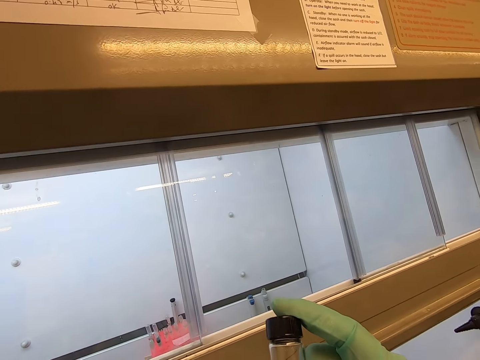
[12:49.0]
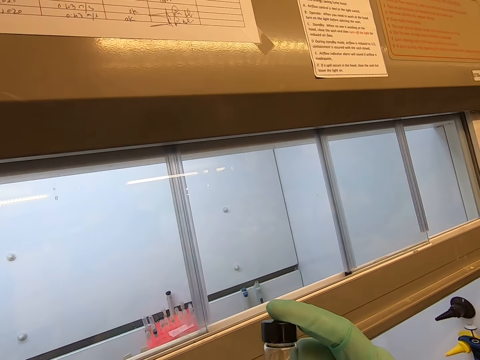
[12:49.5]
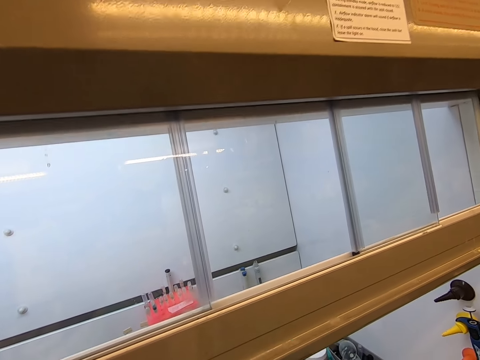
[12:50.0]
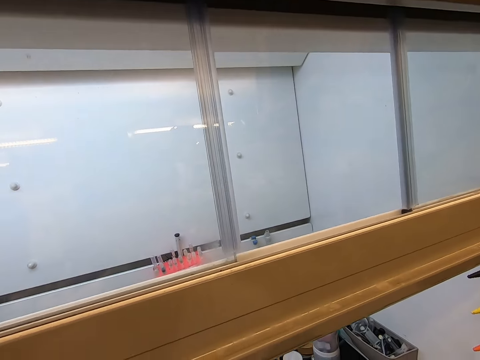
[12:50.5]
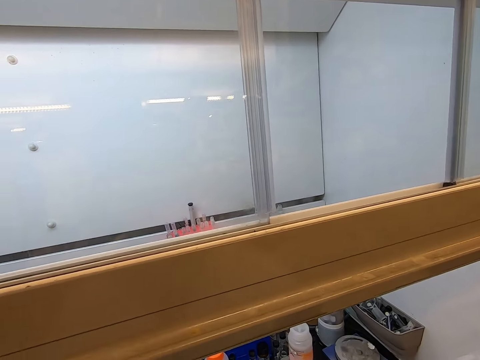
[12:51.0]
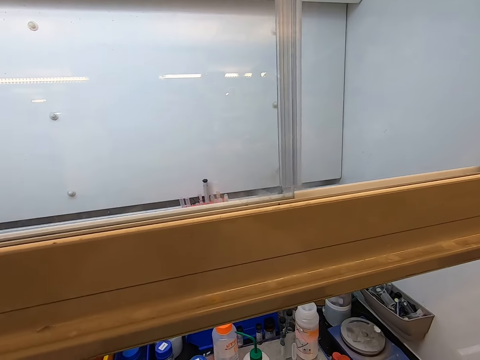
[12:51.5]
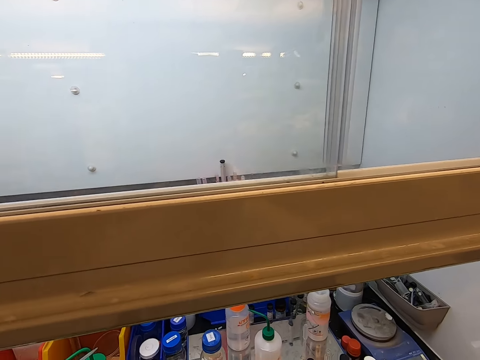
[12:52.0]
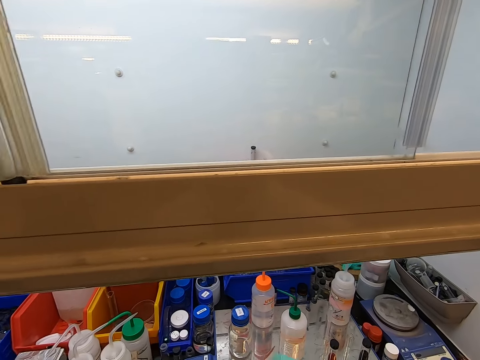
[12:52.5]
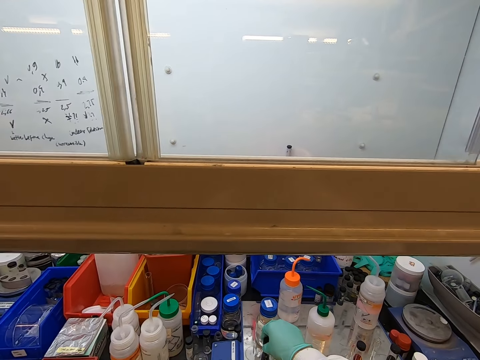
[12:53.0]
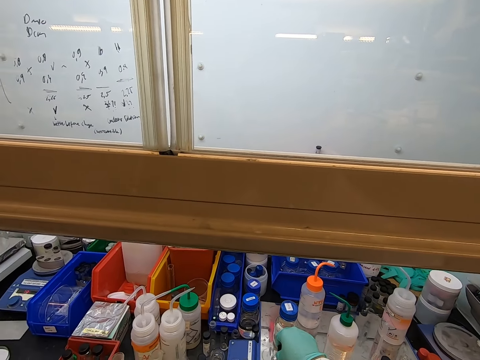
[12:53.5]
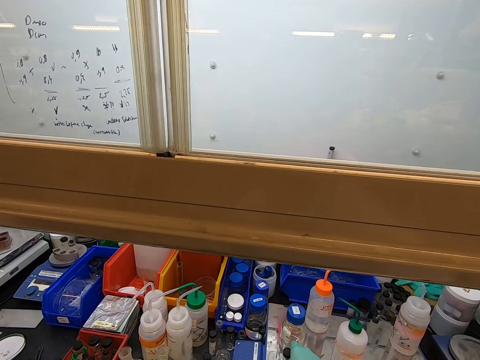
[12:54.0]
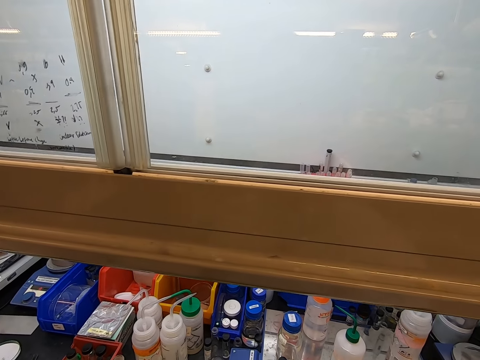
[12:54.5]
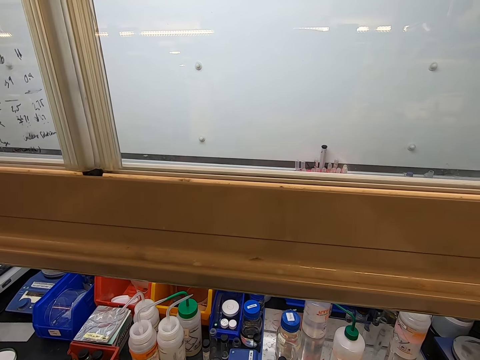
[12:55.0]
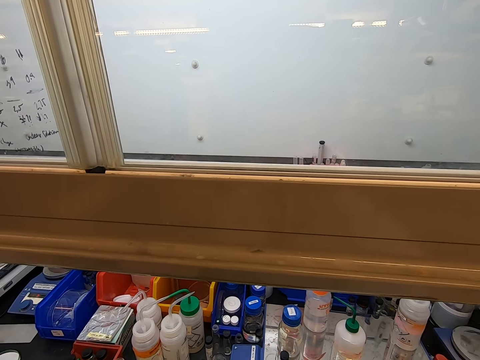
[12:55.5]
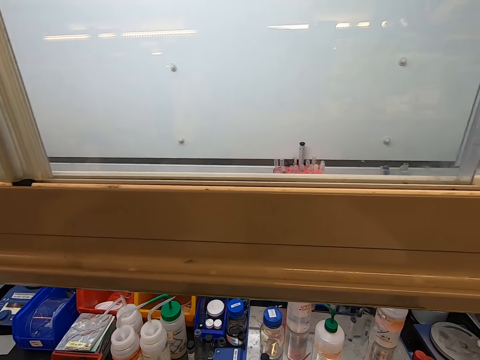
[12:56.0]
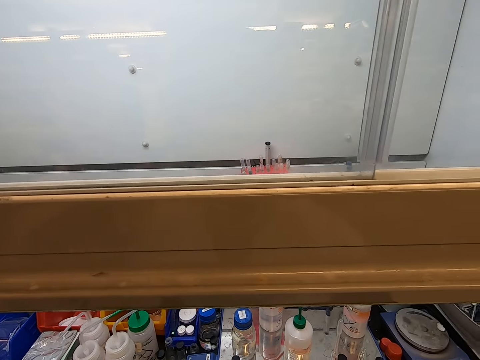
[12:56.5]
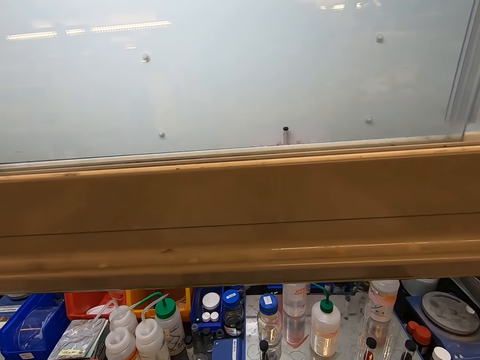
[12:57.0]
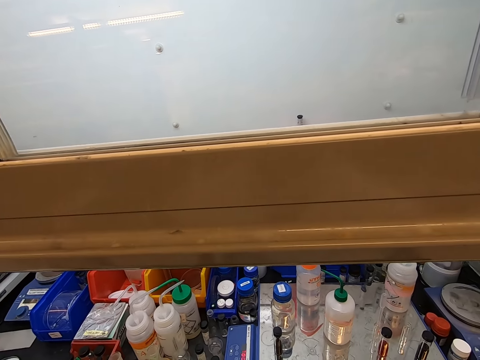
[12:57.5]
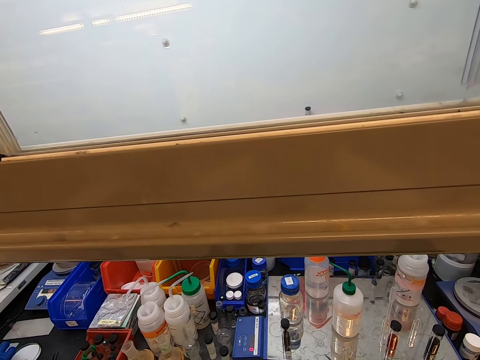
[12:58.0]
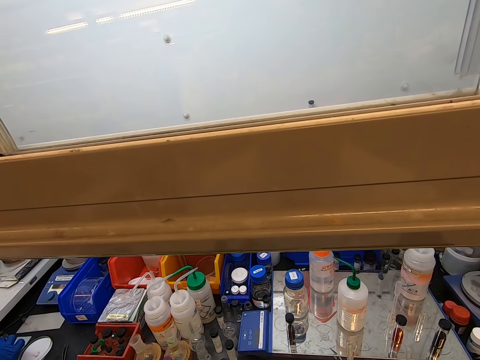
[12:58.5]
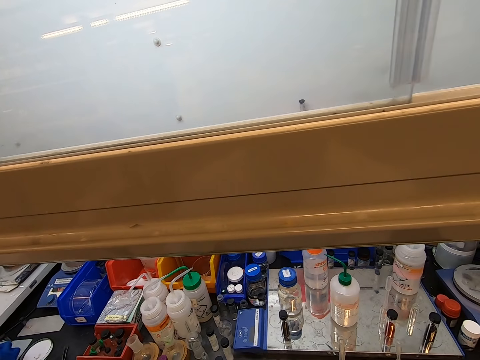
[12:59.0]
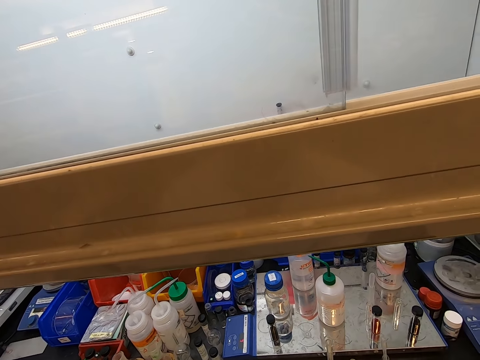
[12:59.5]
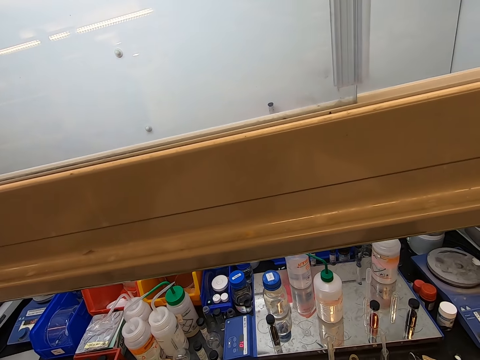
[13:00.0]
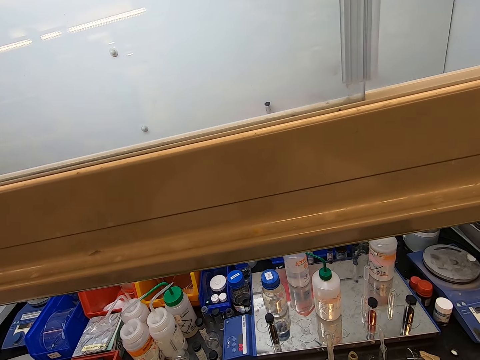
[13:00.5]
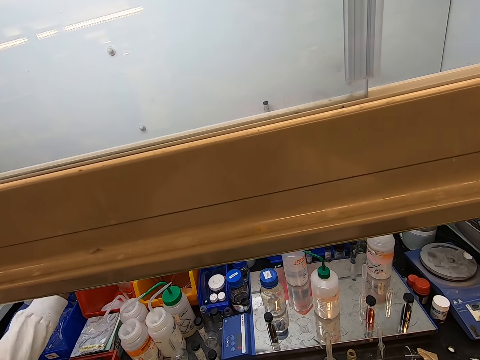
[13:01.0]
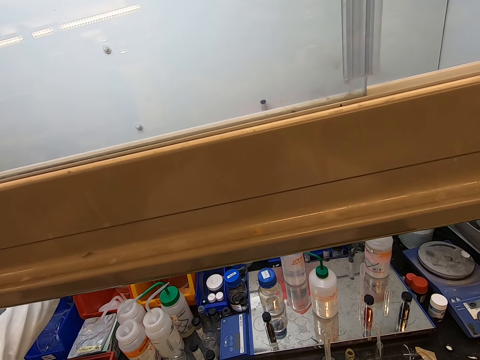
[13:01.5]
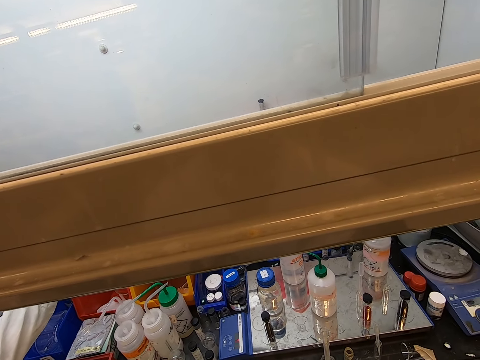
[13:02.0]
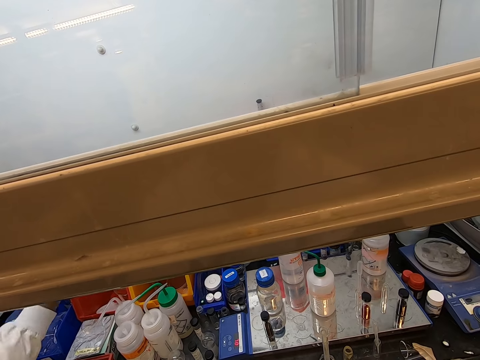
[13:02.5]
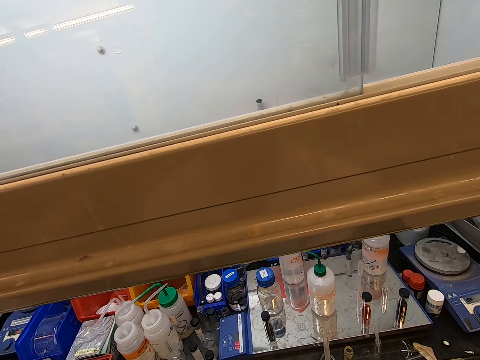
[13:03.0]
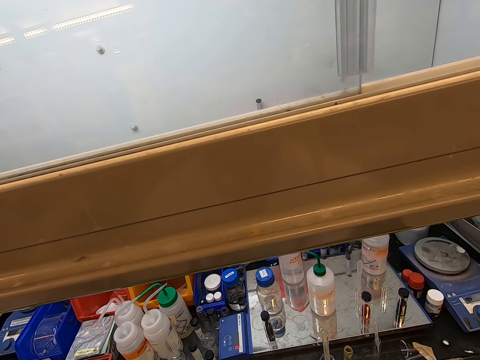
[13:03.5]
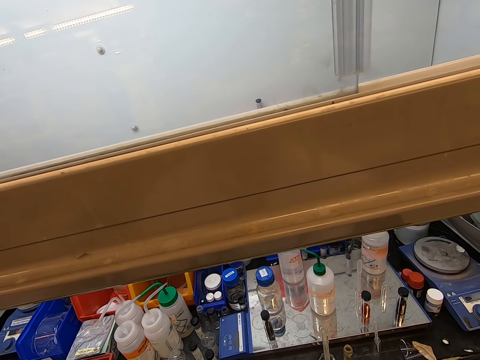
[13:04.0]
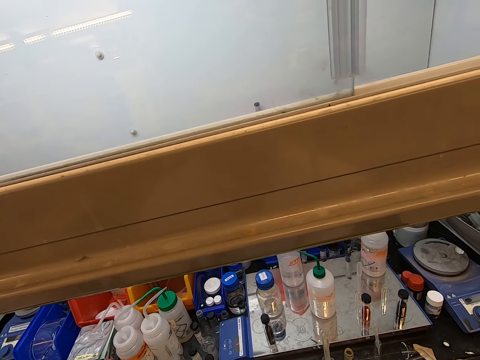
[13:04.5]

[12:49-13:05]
The camera wearer lifts a bottle up. They drop the bottle. They look around. They place a tube on the surface. They look at the tubes. A man moves hands.

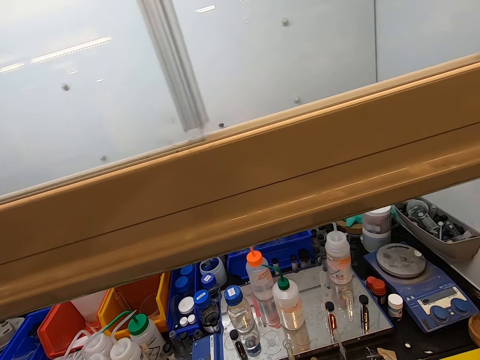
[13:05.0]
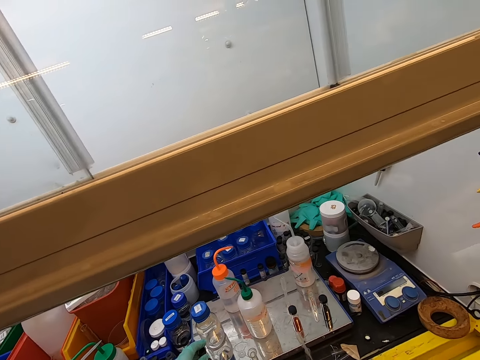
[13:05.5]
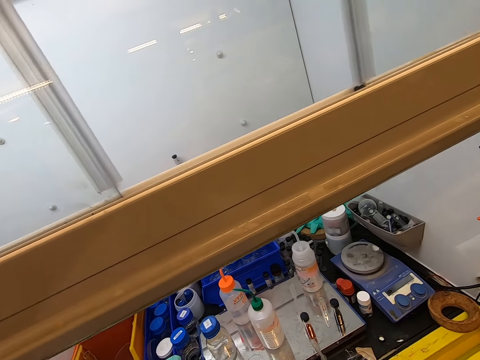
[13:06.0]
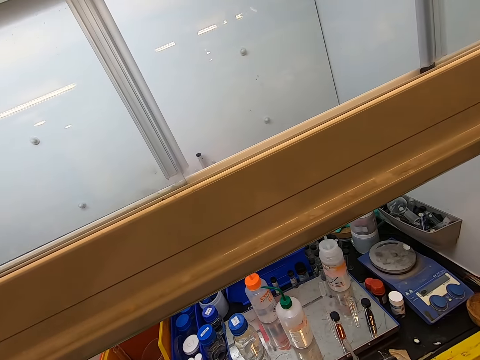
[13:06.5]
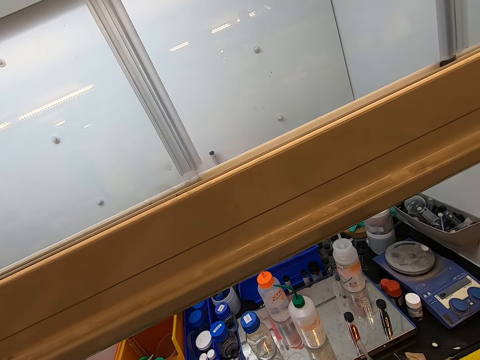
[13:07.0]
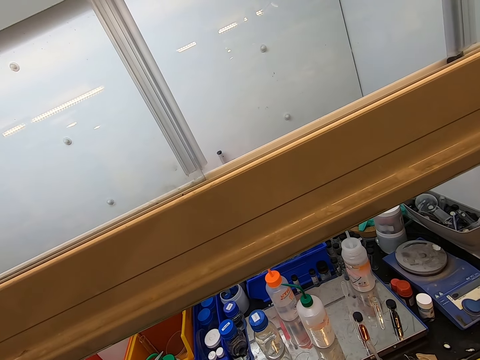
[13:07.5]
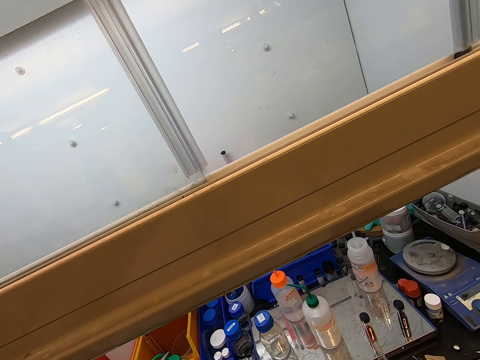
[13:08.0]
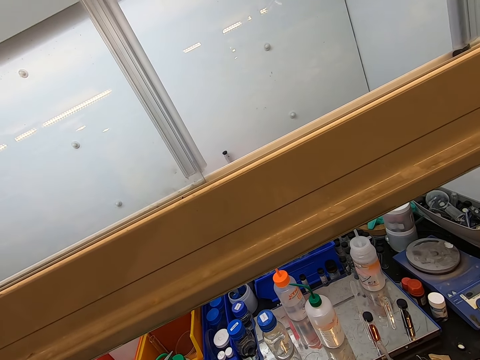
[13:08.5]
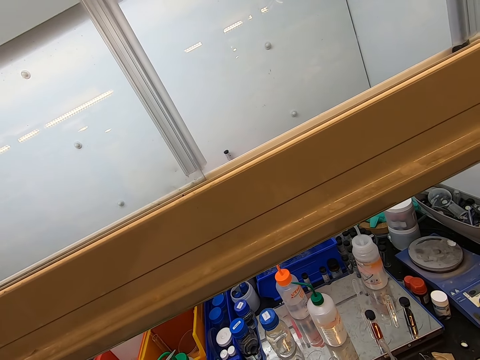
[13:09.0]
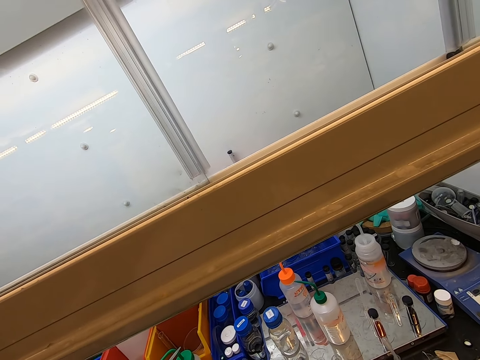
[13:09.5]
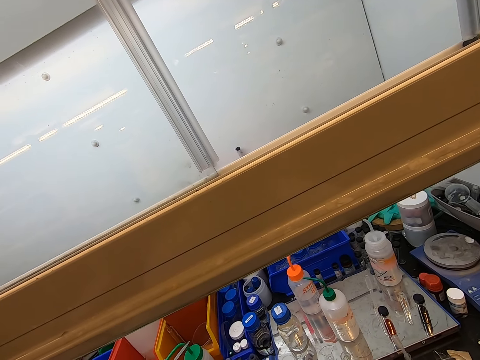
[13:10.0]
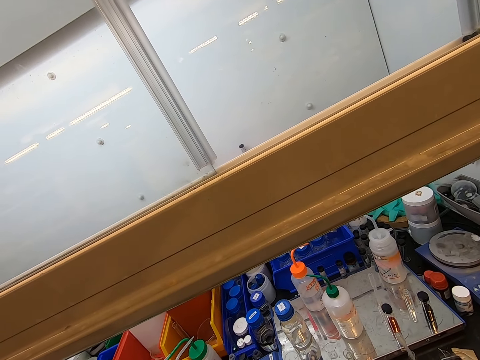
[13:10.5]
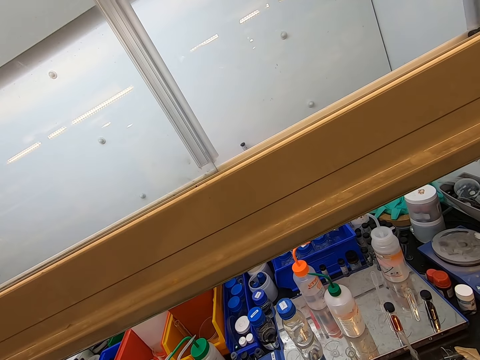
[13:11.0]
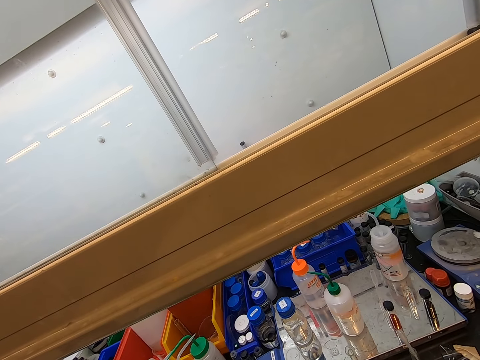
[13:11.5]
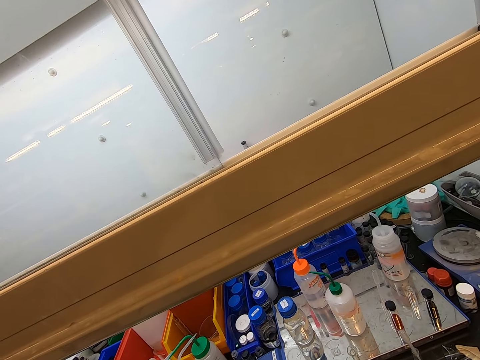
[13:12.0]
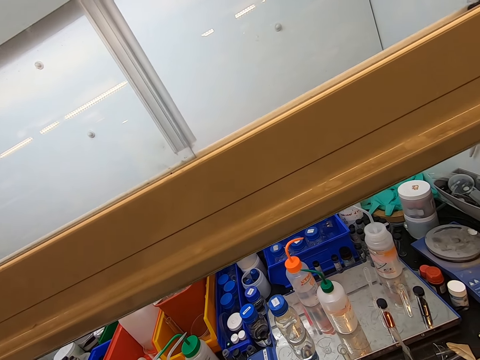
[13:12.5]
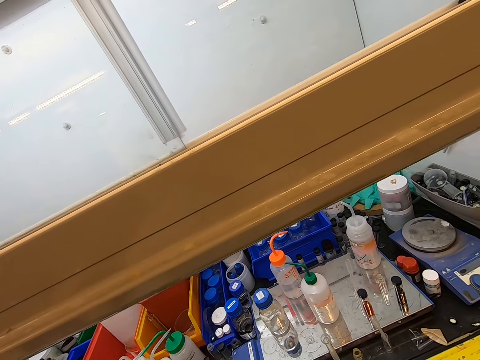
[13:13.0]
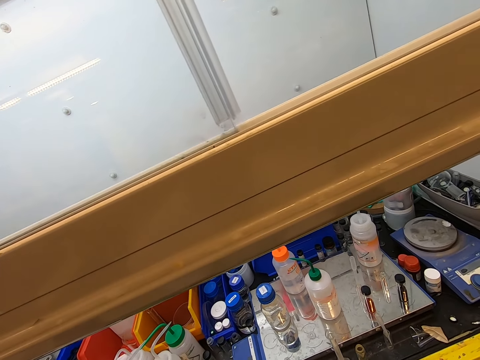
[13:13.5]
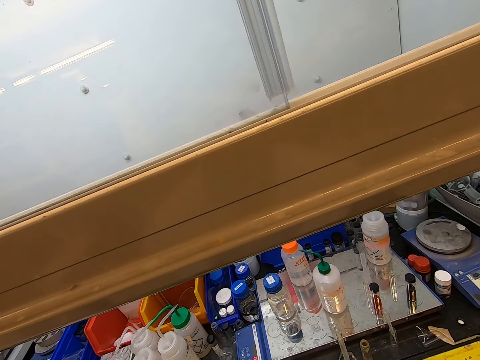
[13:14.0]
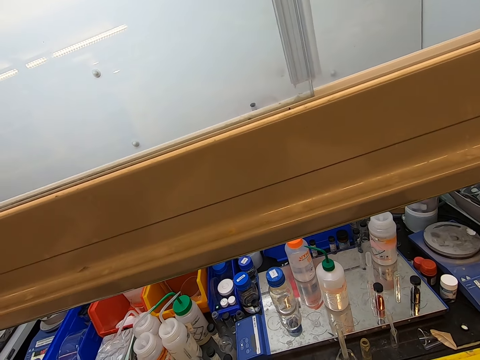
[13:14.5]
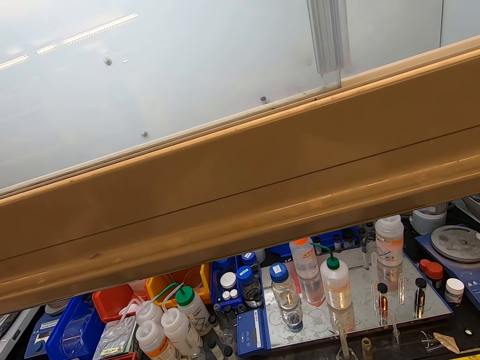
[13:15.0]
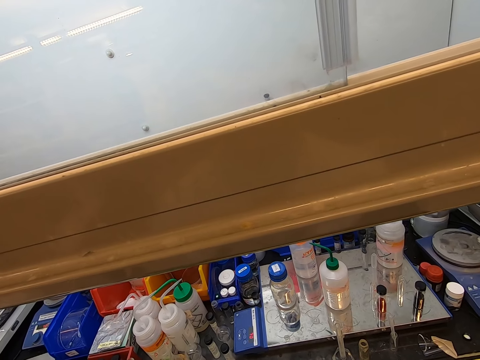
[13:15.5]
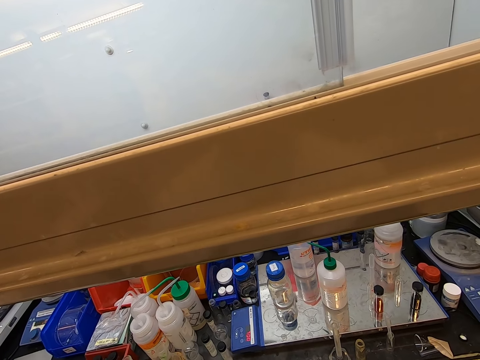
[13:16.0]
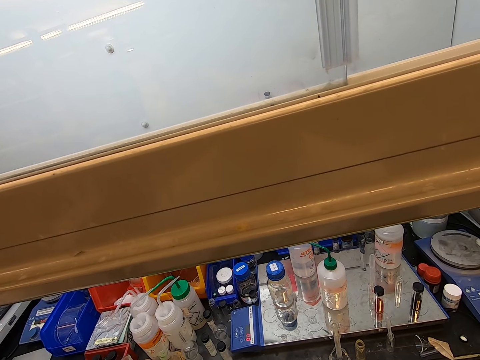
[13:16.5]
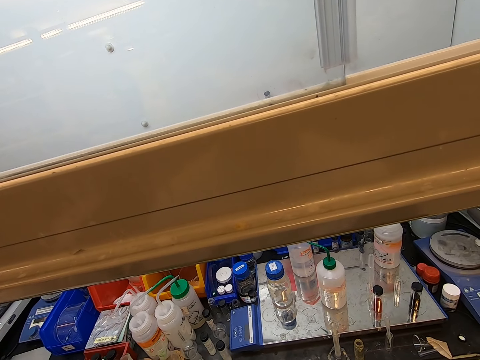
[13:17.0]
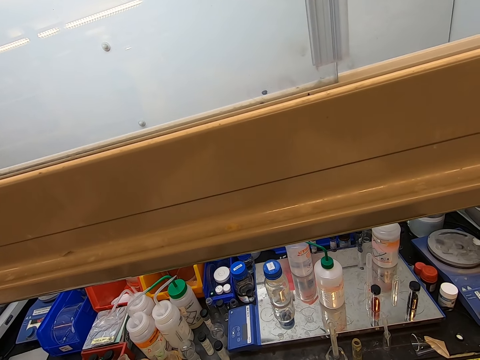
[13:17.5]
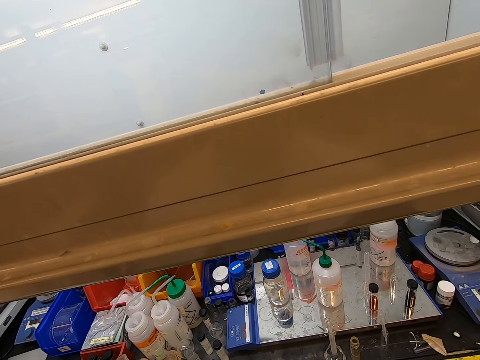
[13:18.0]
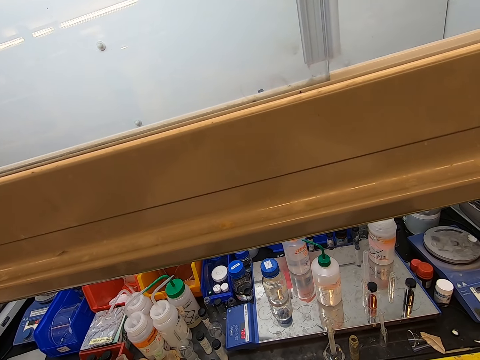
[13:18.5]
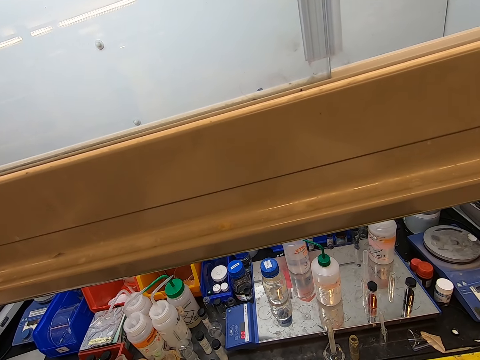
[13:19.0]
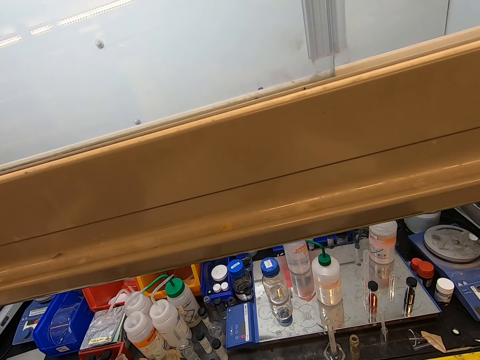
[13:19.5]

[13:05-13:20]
The camera wearer picks up something. They look at the window.
